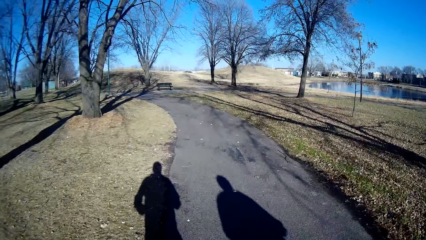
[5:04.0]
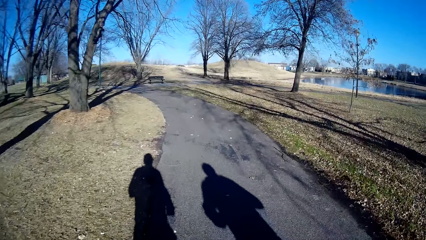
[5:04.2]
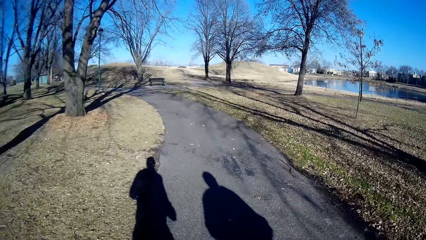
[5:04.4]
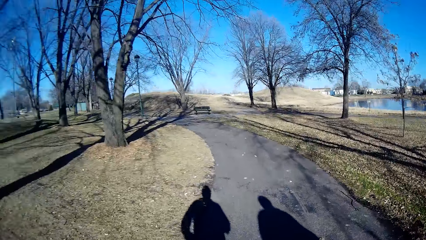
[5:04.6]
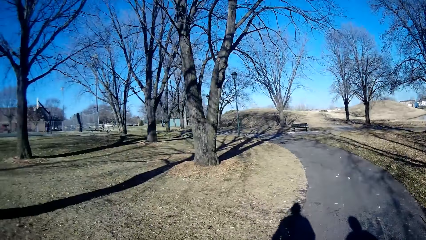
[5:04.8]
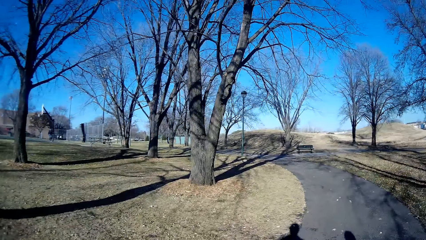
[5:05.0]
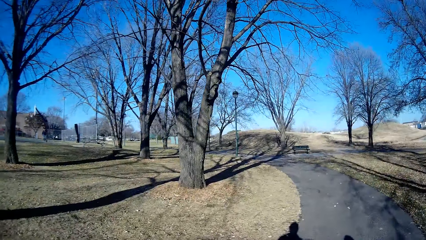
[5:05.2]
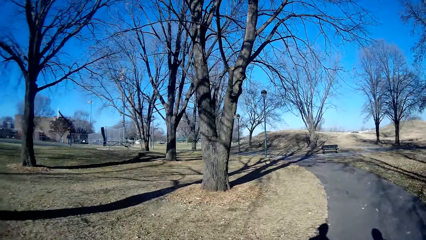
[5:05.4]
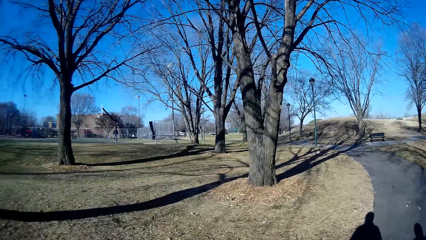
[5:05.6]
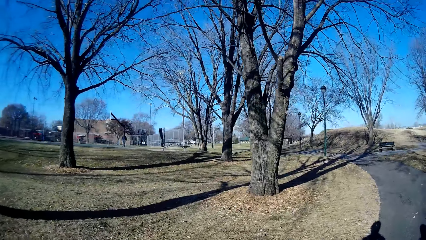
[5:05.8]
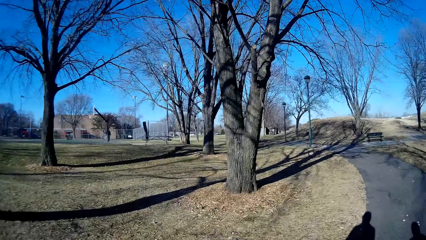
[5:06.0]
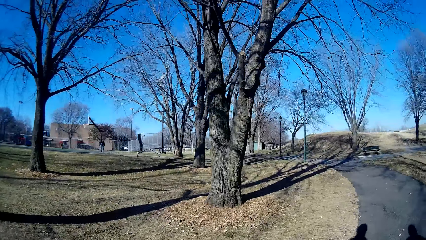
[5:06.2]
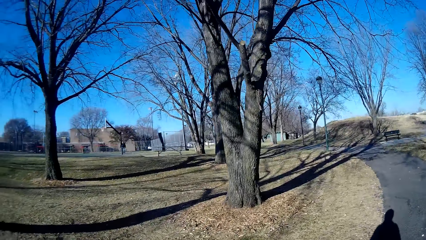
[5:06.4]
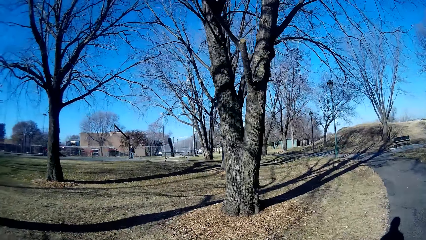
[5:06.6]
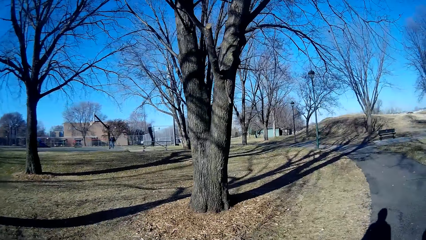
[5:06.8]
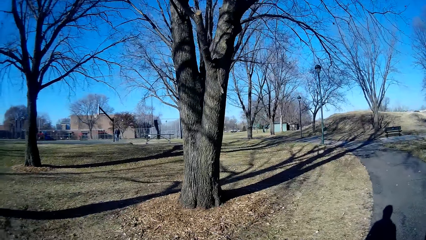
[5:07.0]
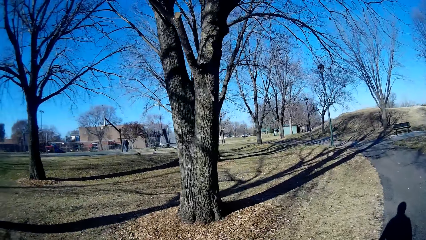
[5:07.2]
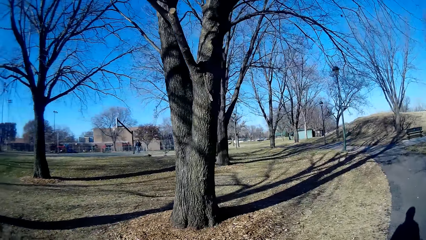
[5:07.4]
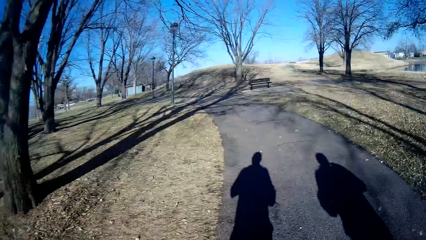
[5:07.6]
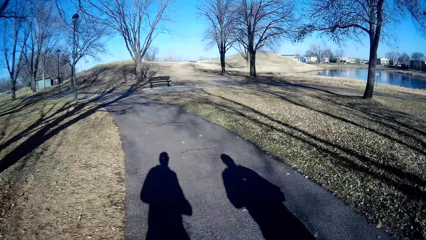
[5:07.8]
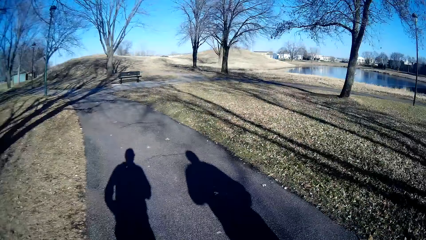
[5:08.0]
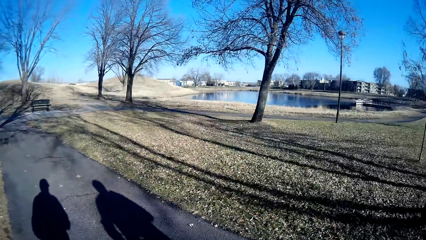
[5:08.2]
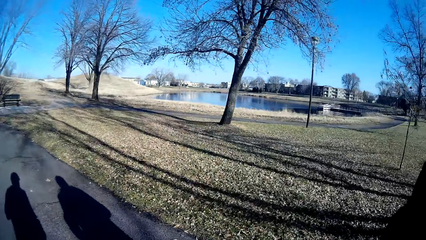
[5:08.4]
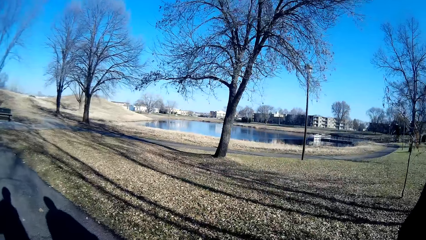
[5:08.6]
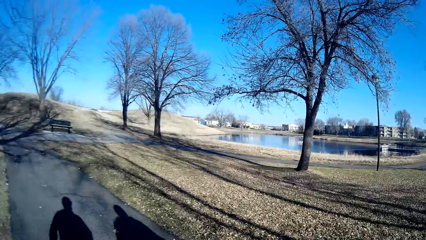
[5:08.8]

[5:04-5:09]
The camera wearer jogs left.

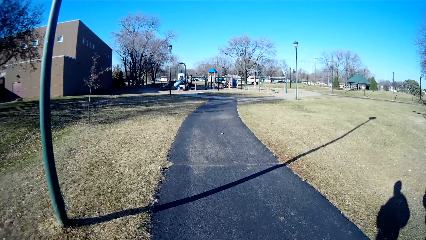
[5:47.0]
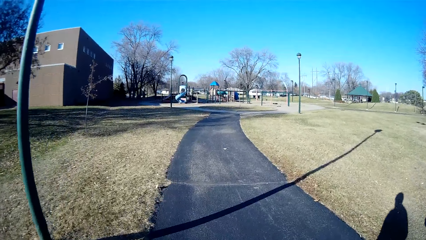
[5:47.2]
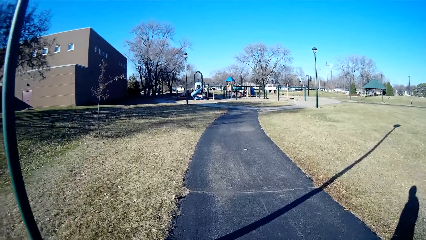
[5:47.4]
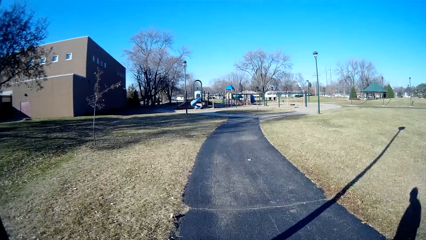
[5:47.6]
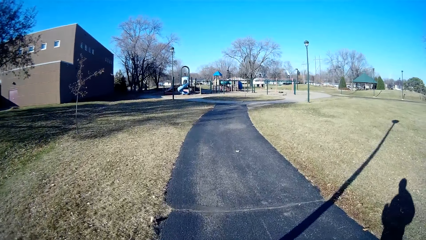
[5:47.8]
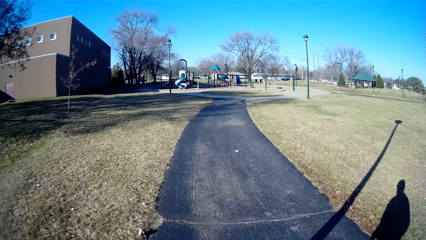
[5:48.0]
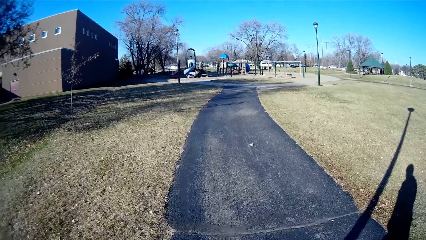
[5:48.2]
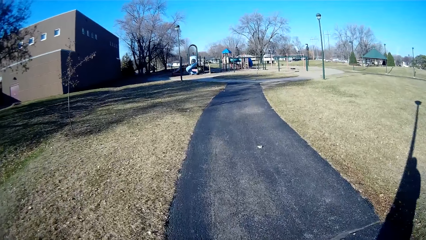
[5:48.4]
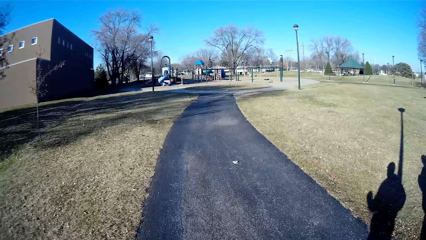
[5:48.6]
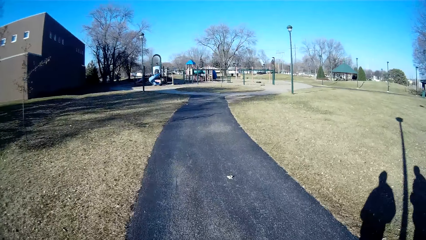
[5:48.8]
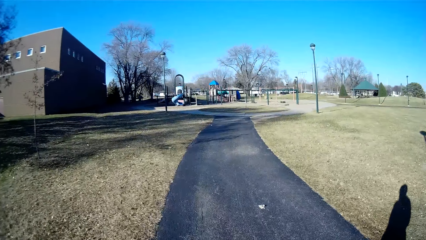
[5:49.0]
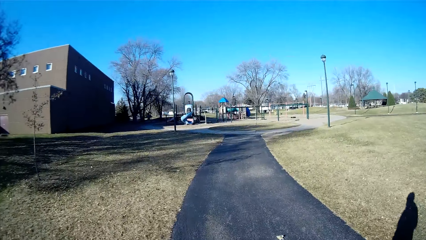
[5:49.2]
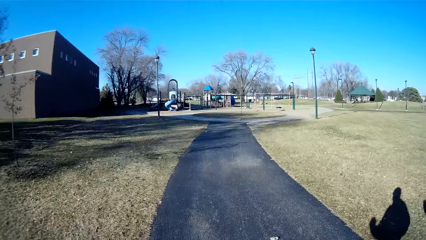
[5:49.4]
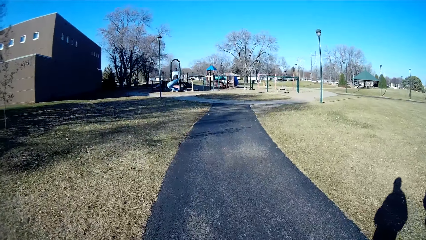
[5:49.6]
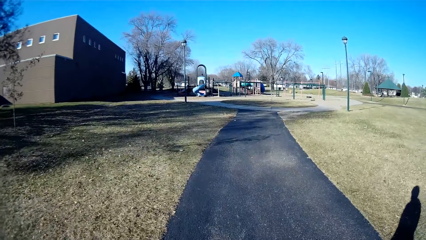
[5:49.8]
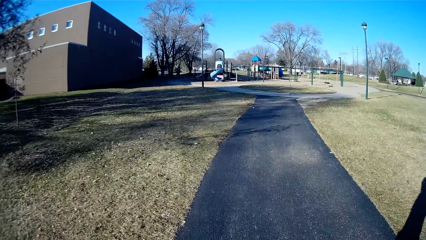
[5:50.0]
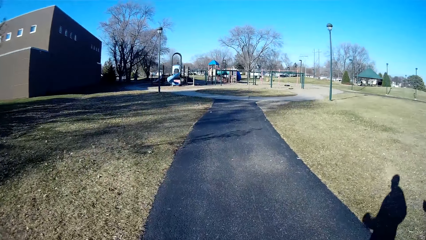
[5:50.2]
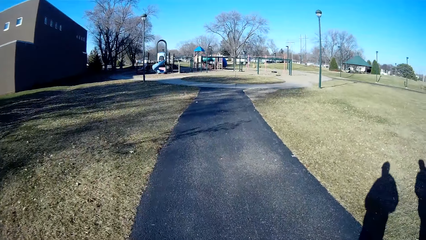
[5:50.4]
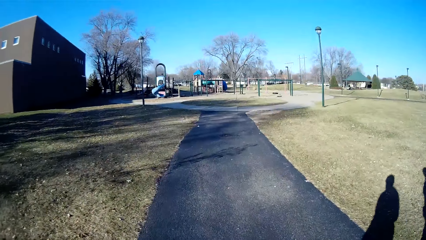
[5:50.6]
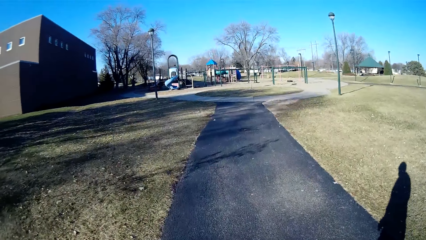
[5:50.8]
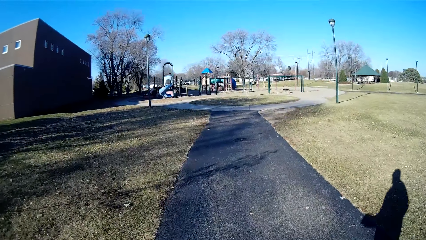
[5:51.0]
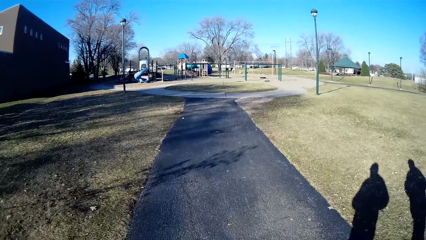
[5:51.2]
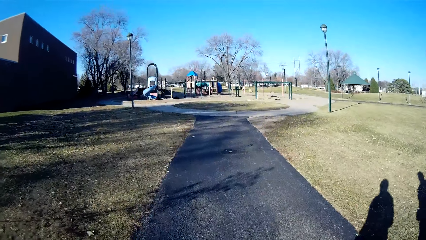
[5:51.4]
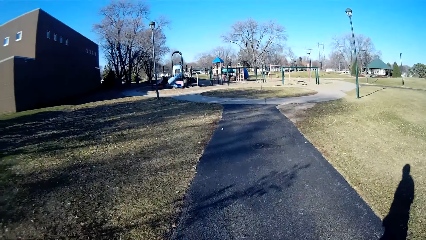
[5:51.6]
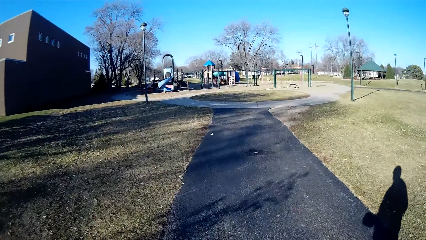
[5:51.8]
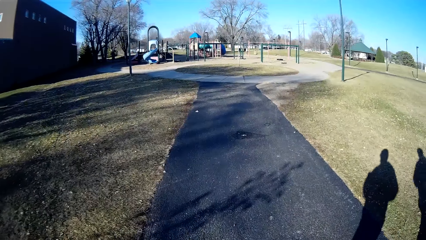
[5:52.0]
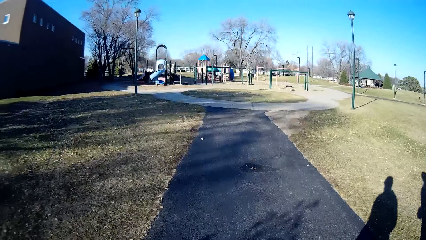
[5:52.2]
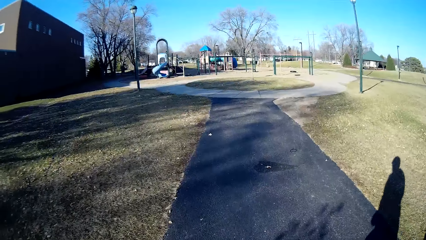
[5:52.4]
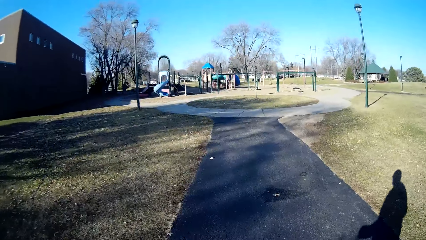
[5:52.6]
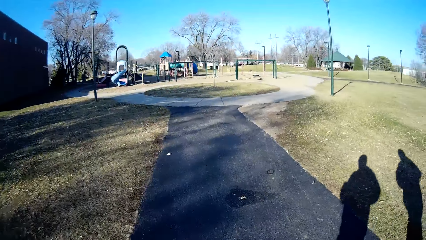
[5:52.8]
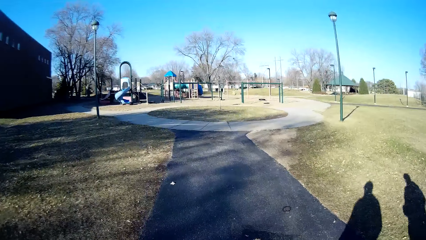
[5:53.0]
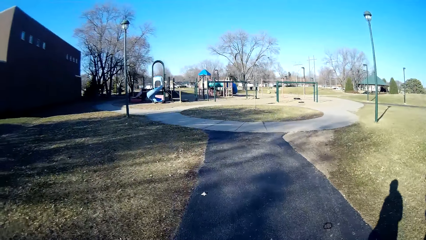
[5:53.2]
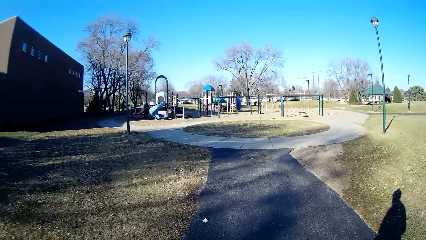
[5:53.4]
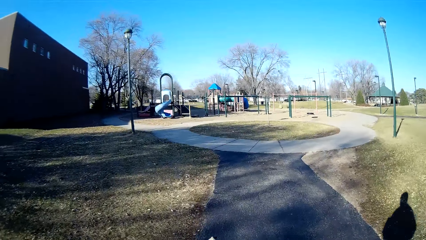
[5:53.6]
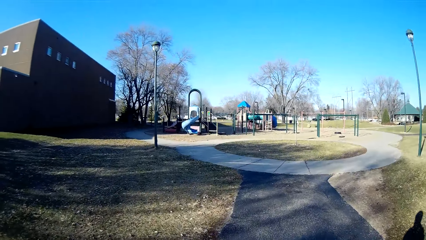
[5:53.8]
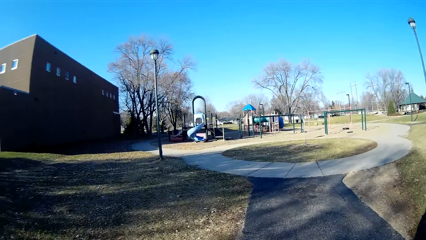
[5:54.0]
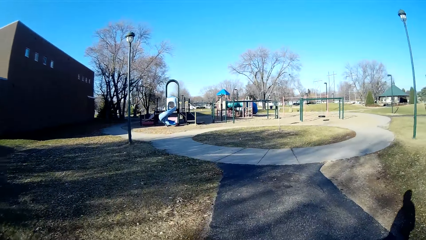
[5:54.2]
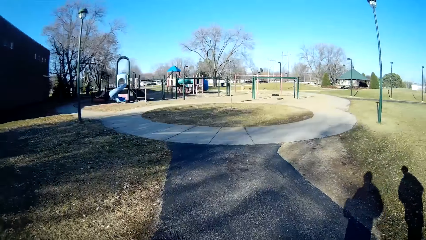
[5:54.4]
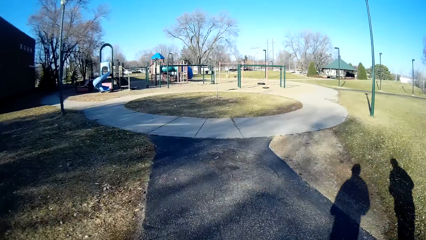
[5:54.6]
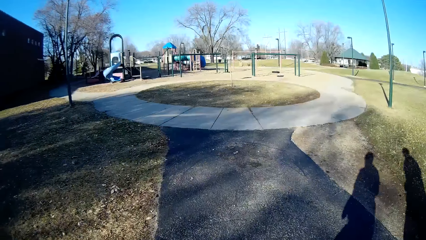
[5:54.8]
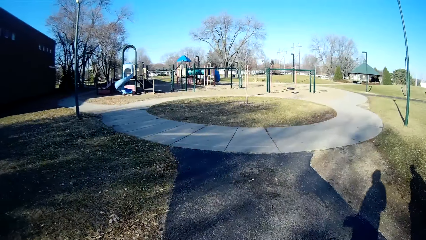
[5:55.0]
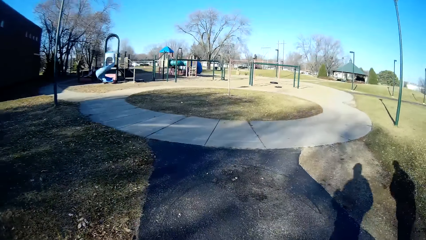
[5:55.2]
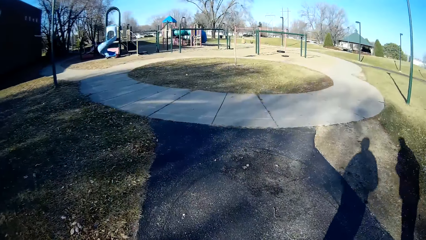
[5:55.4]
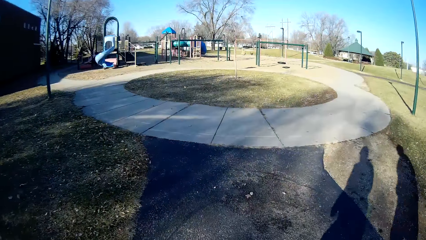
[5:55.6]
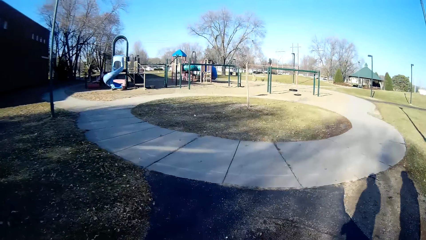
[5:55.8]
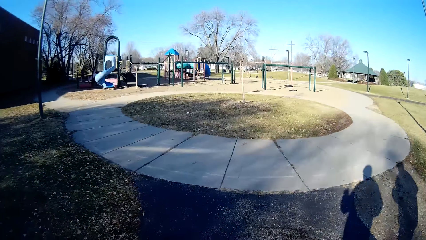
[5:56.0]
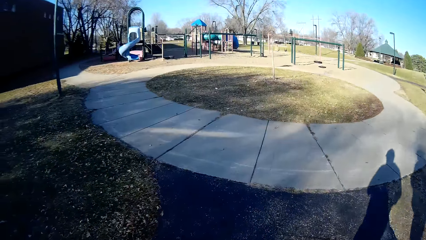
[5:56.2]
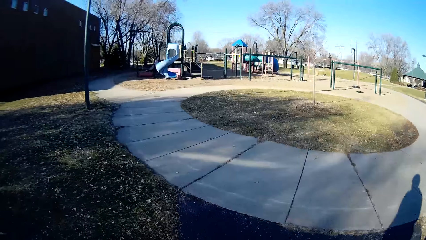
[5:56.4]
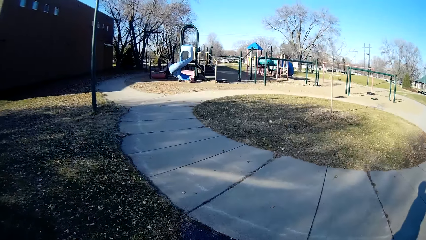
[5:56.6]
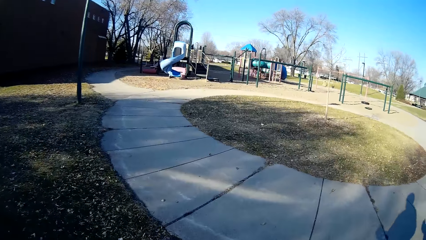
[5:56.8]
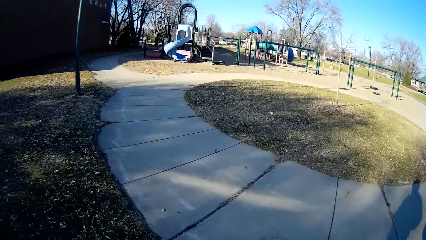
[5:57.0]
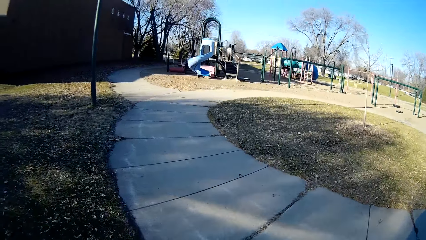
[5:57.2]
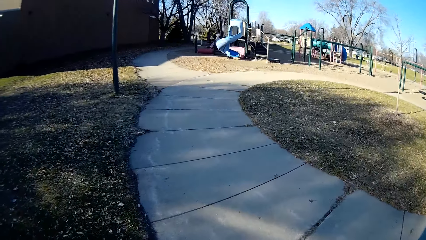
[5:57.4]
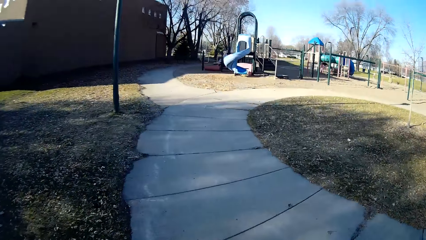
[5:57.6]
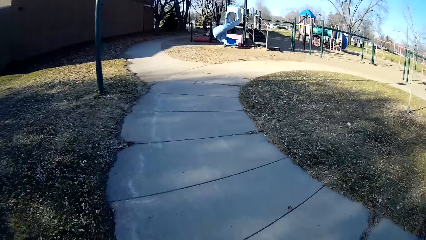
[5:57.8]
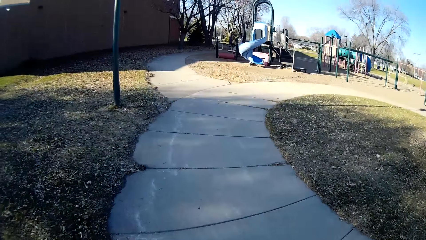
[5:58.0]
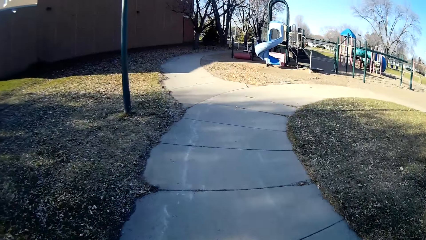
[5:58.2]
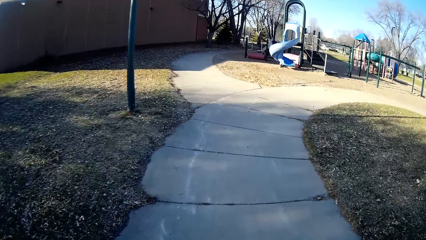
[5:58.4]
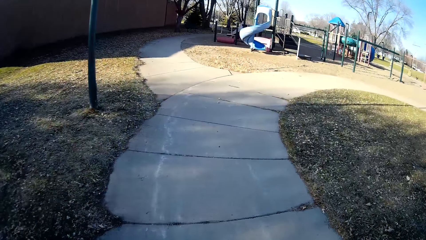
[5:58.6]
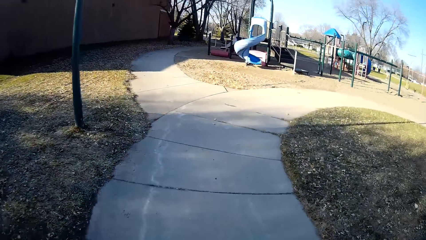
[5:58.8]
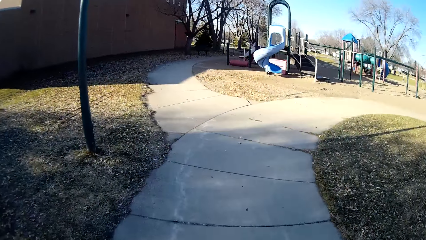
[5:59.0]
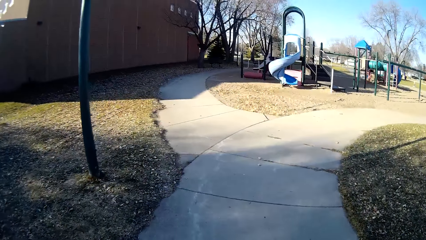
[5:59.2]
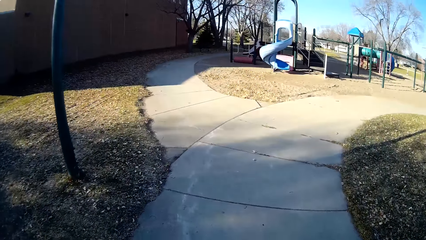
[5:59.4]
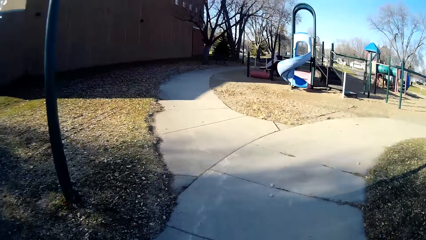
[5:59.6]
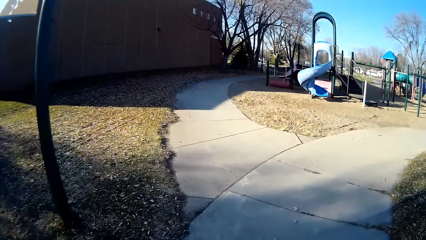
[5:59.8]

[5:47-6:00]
The camera wearer jogs on the pathway with a person. They converse with the person. They turn left.
